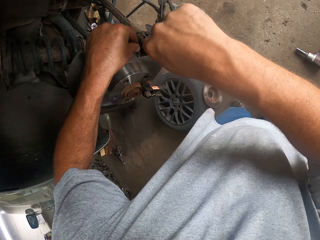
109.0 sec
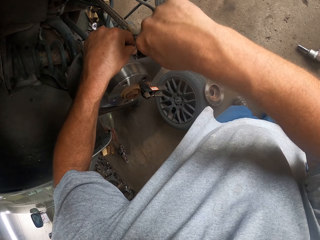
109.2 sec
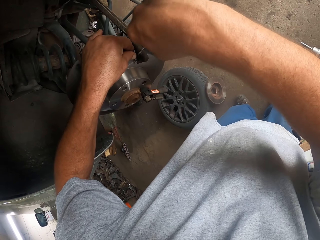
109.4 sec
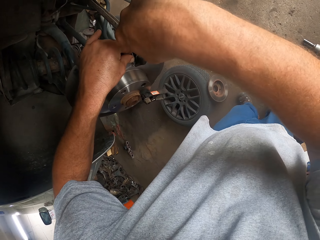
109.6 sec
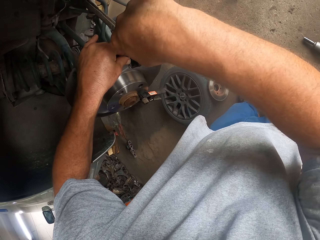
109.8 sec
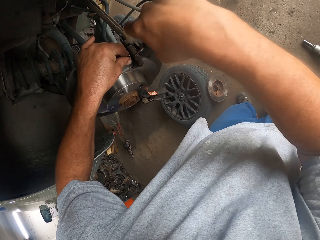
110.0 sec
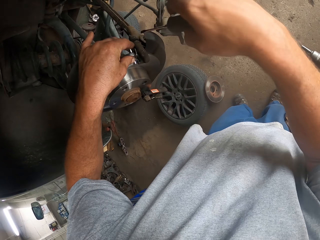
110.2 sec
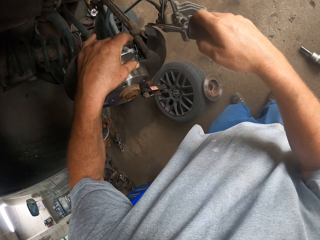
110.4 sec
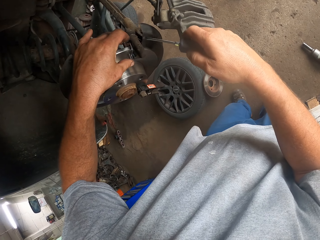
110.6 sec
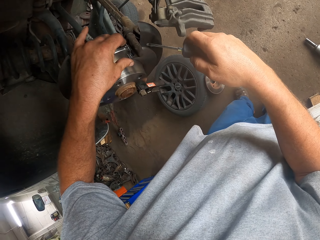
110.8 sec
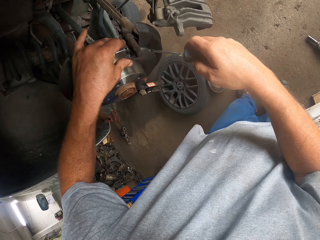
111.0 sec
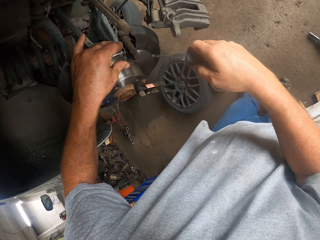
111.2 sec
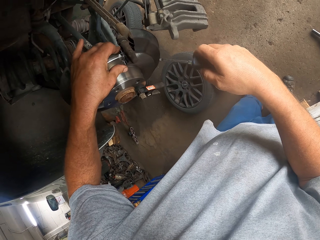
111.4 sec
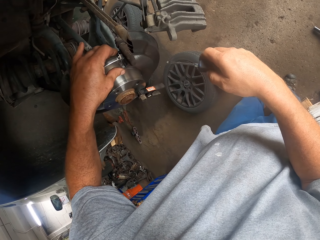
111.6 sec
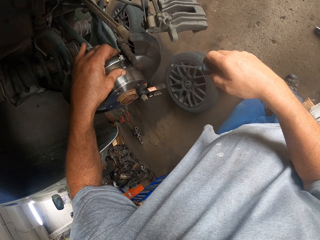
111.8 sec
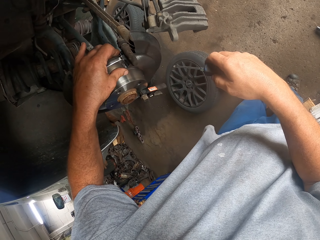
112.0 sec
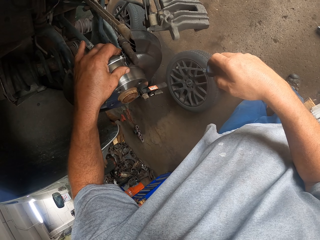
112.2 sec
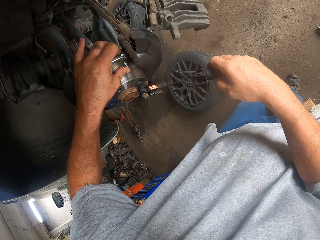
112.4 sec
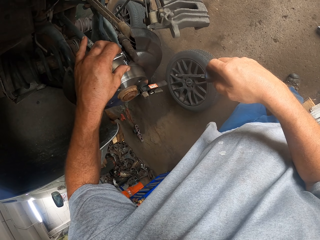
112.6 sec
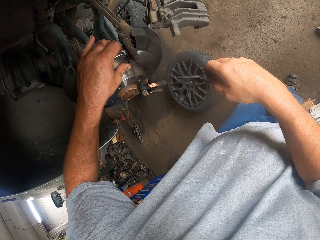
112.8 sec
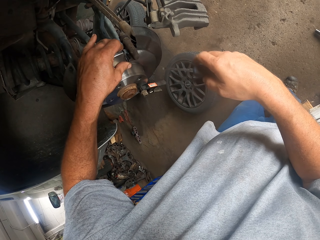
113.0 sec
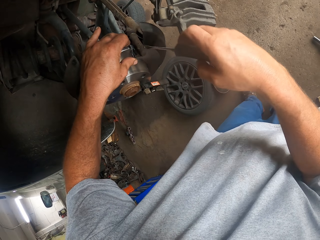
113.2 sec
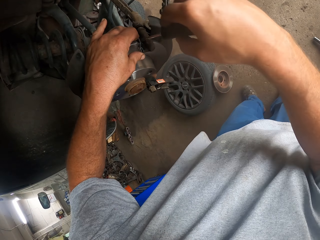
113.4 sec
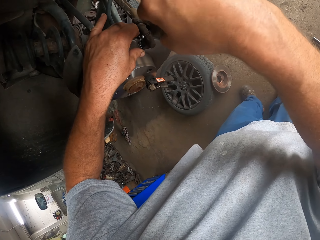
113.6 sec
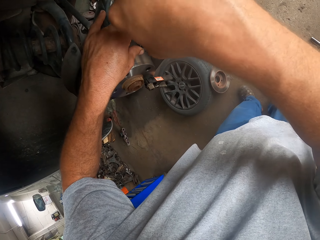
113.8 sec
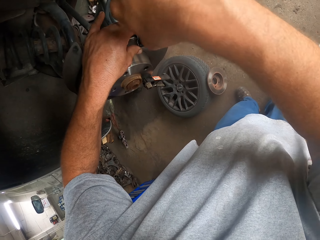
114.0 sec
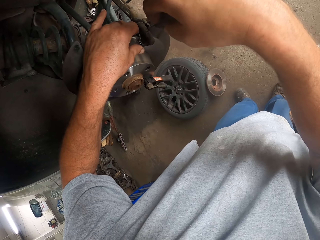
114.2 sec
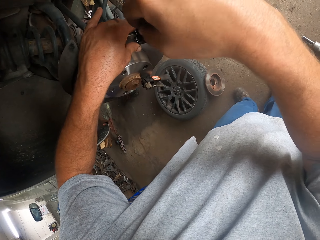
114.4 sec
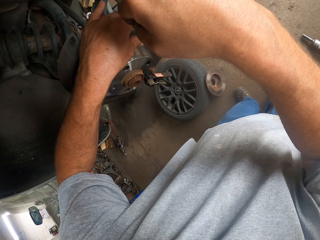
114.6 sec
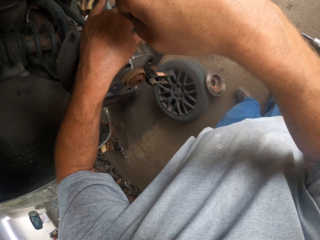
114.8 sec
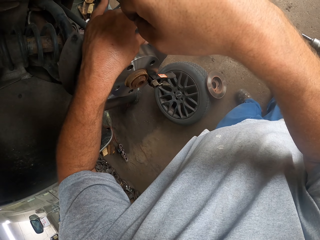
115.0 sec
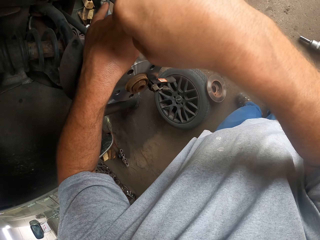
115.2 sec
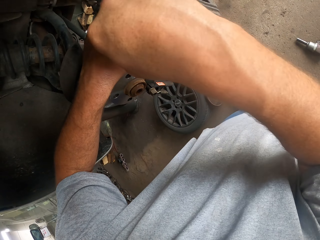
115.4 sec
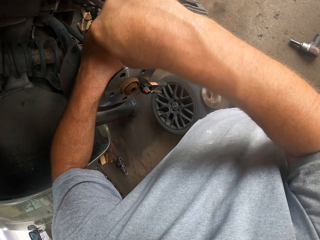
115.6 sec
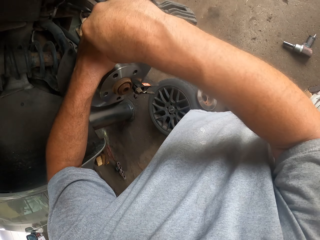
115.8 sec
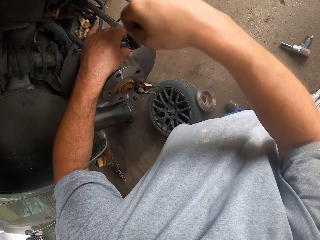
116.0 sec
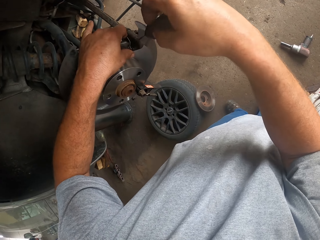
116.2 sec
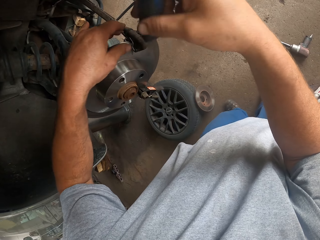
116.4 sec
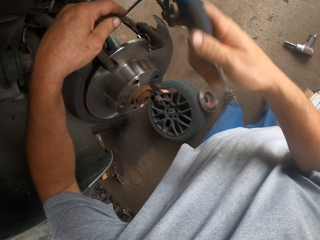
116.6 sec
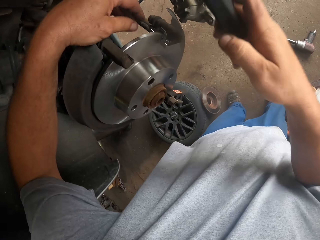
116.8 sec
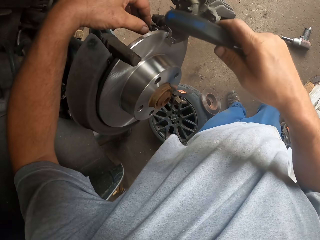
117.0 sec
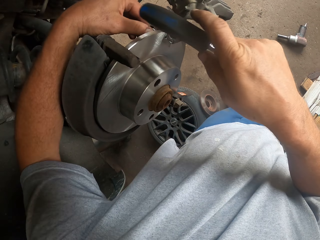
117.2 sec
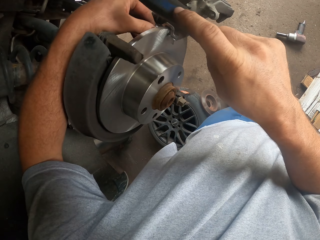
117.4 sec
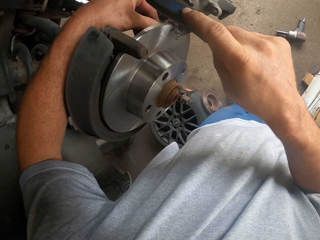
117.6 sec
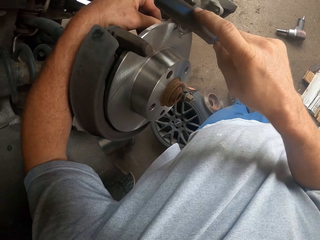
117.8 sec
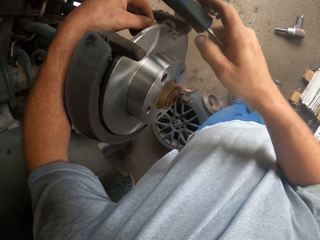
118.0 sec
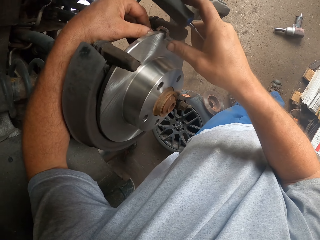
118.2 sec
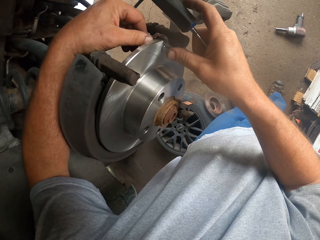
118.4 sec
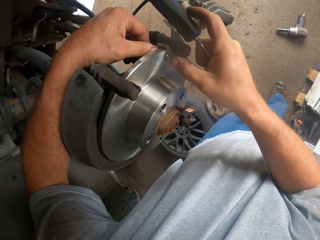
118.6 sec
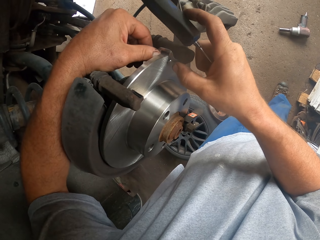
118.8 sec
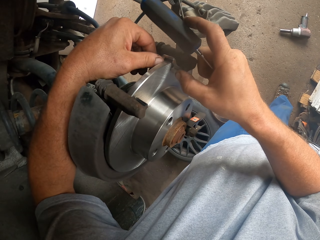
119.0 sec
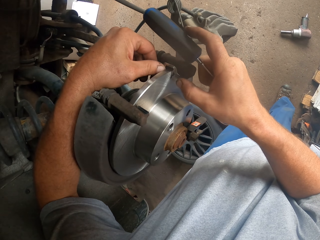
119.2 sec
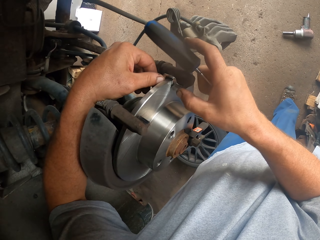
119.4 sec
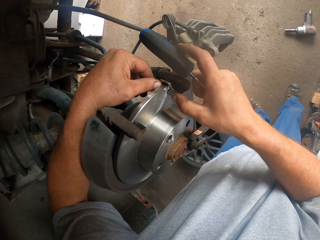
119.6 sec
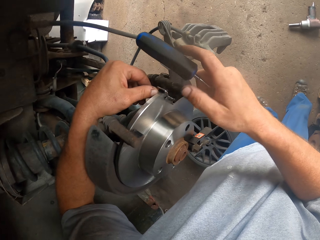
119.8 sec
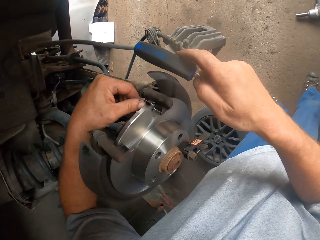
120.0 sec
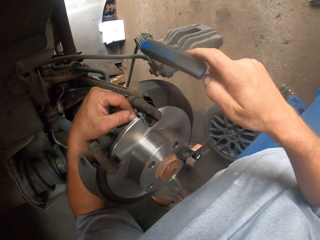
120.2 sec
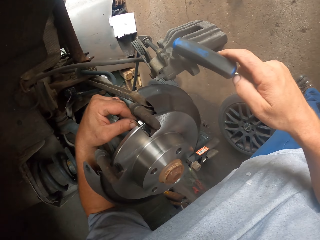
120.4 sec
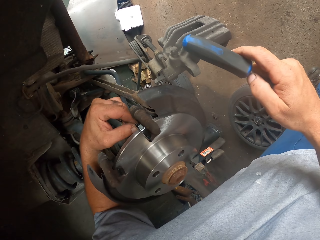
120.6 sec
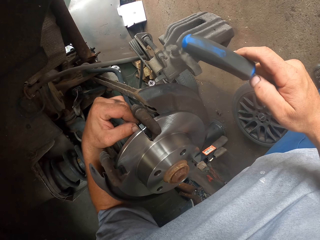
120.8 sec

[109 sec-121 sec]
The camera wearer turns the screwdriver.

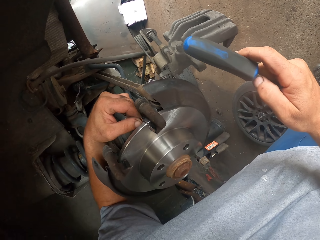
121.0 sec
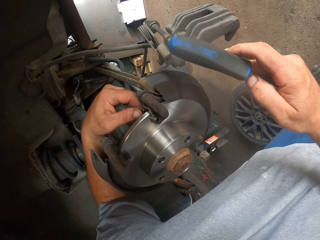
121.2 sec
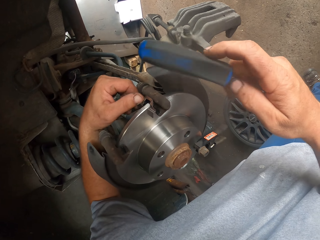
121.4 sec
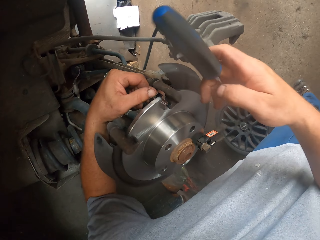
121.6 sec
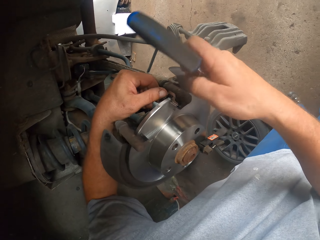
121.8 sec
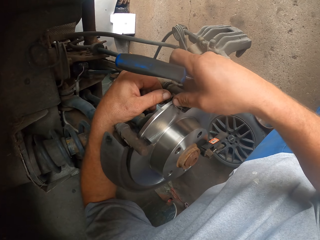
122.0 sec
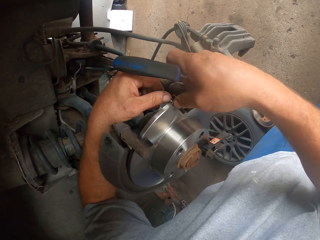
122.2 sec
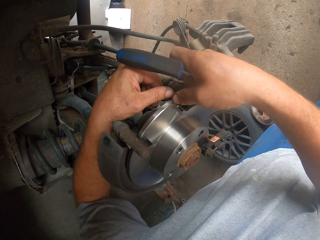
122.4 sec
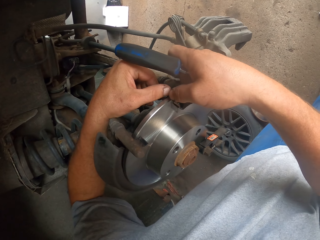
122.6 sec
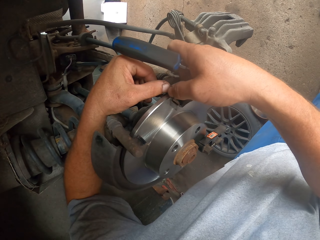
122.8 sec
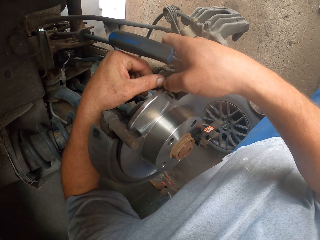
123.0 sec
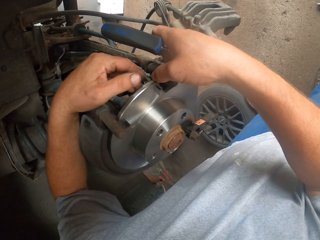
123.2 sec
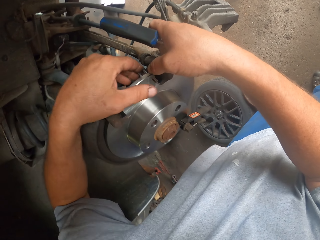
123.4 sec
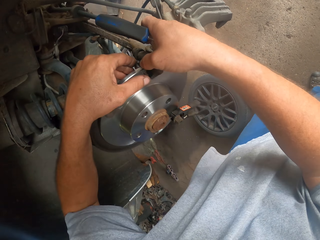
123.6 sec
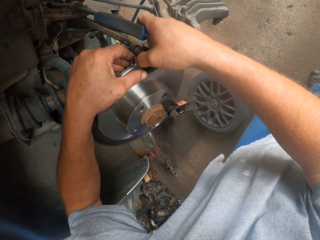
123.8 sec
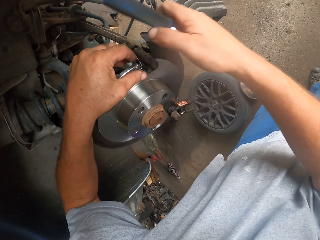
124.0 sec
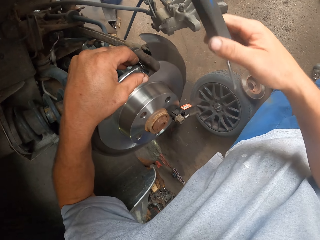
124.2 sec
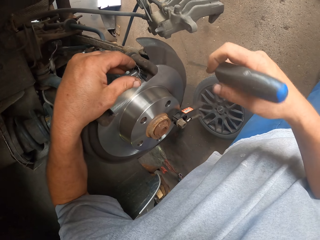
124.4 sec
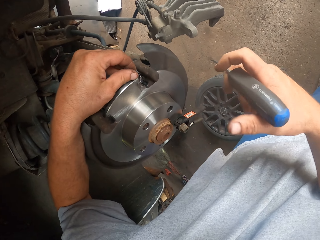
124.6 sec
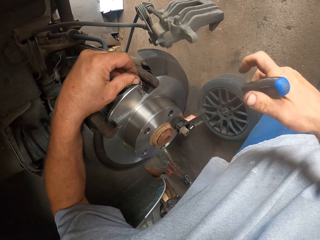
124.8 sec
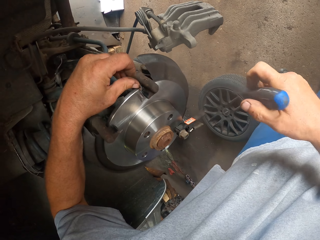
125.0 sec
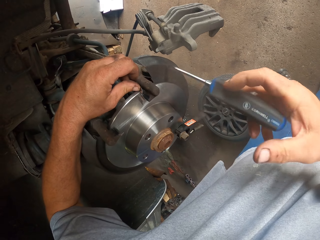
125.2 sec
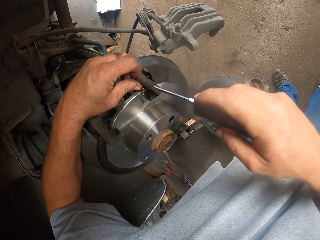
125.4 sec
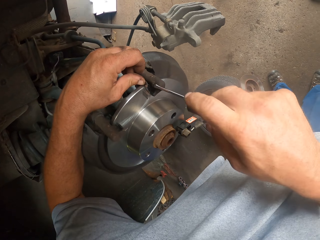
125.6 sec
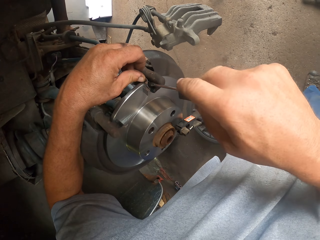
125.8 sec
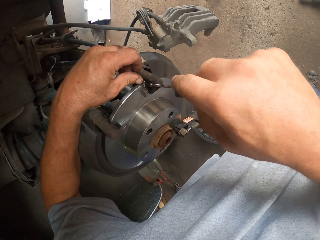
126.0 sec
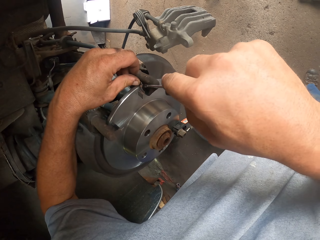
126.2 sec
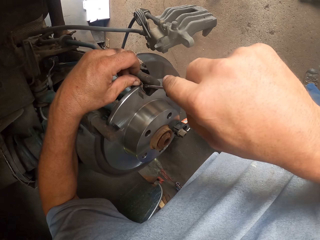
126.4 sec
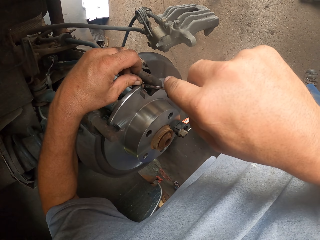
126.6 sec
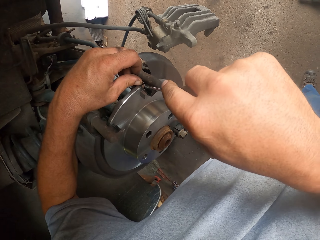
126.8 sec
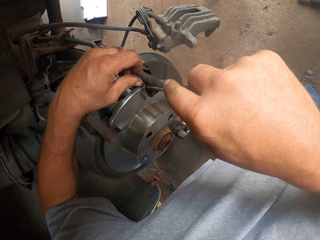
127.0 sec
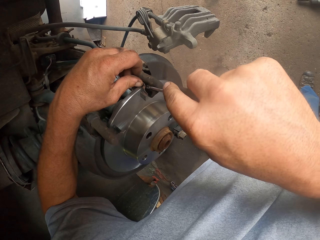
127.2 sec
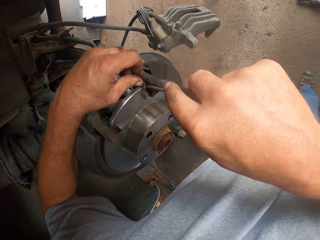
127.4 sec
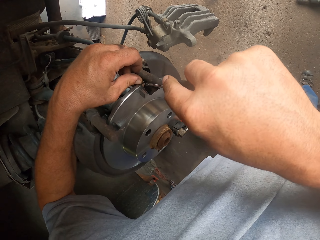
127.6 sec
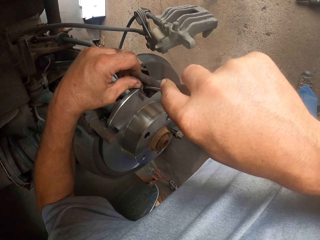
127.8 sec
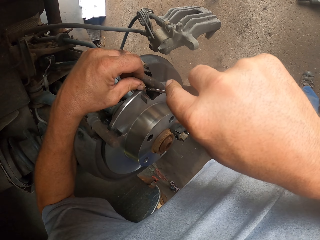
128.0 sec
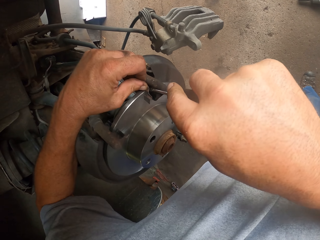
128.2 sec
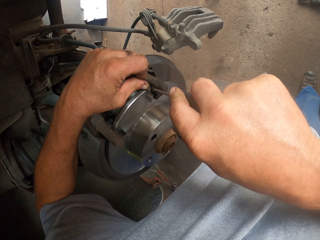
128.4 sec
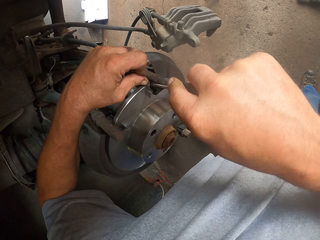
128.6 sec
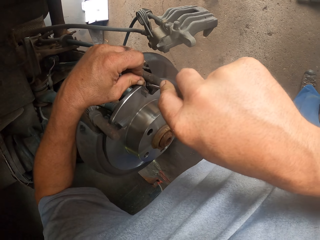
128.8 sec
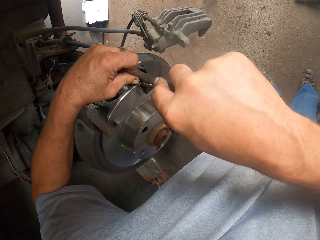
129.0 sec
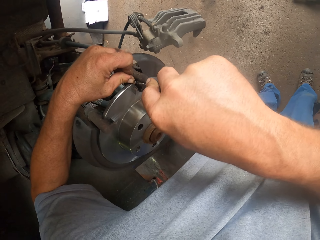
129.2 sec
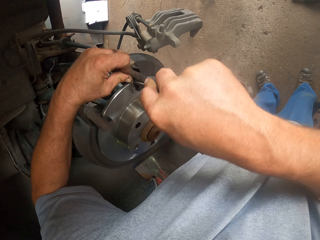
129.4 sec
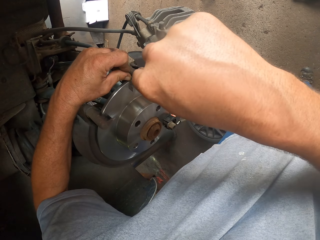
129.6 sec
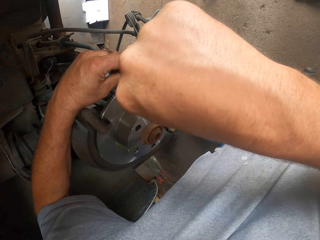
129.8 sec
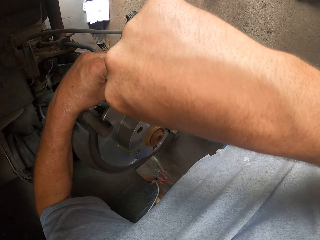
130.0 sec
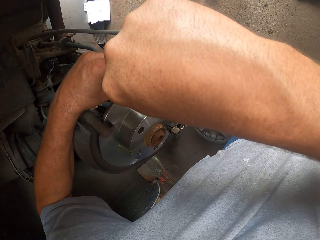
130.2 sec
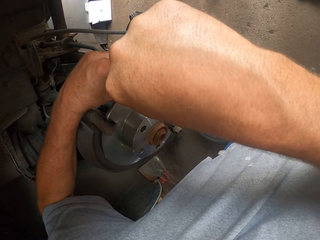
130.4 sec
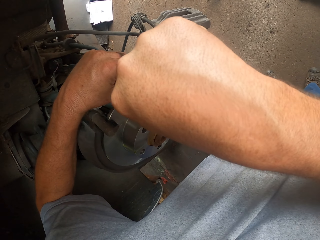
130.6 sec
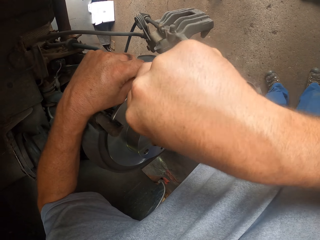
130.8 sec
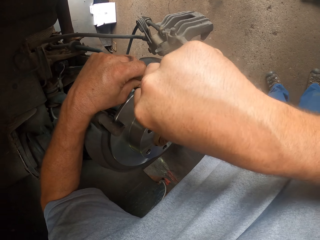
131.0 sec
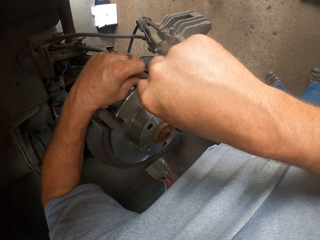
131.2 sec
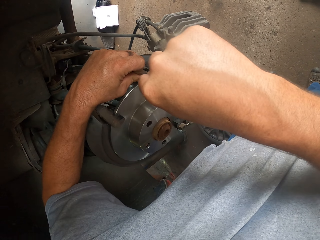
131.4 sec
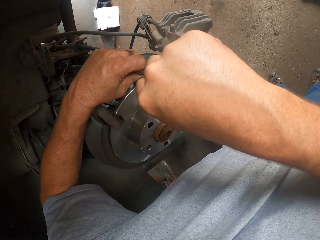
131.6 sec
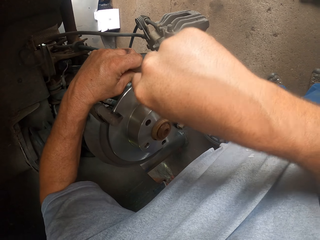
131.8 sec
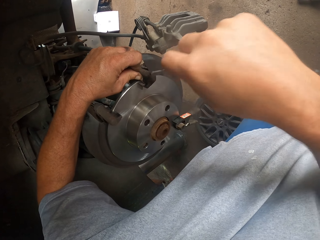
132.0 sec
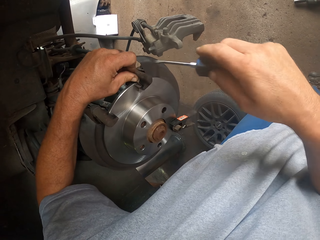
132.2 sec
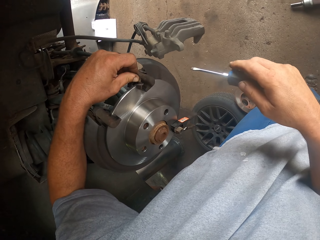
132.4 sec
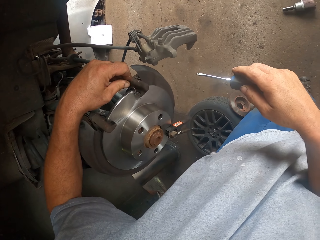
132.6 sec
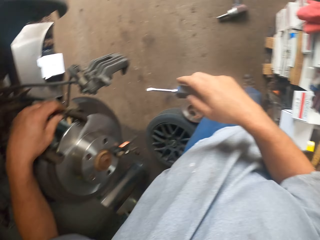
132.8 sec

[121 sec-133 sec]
The camera wearer fixes something on the wheel hub. They turn the screwdriver. They fix something on the wheel hub.
